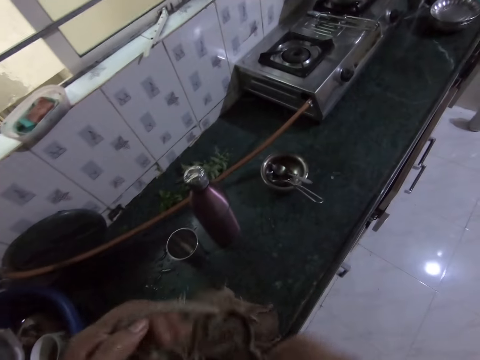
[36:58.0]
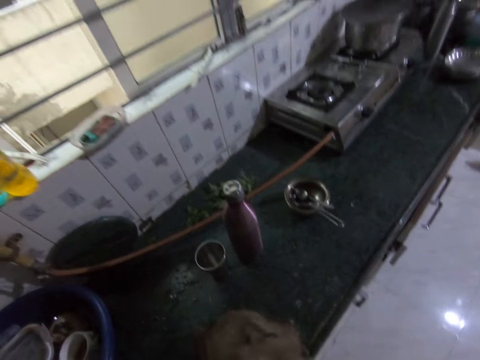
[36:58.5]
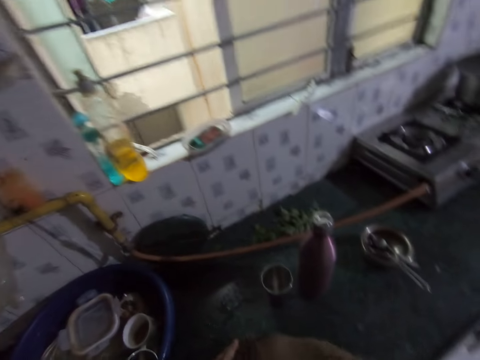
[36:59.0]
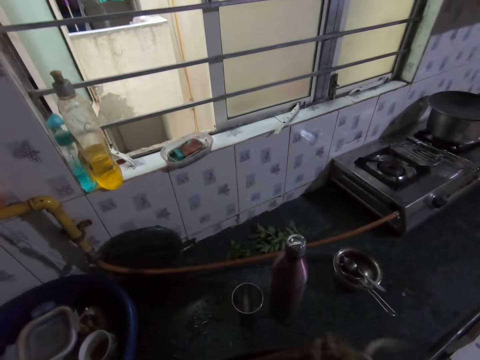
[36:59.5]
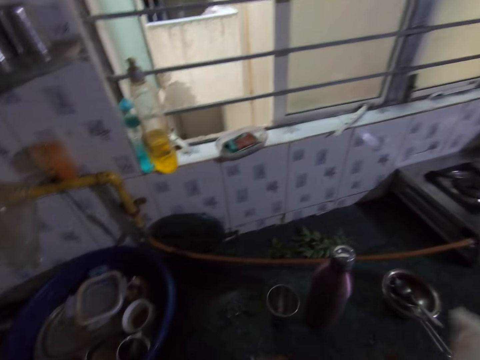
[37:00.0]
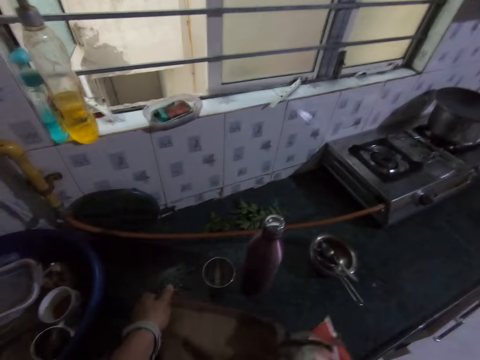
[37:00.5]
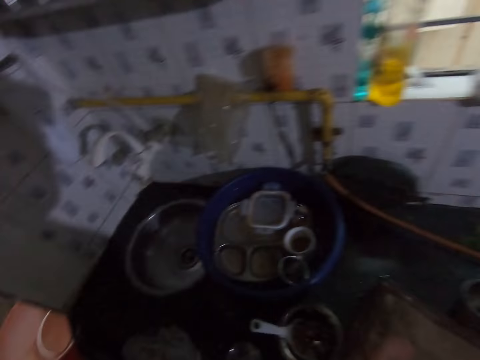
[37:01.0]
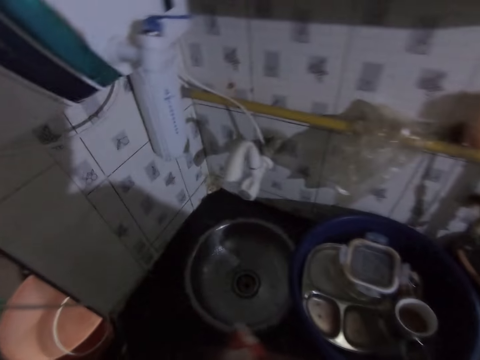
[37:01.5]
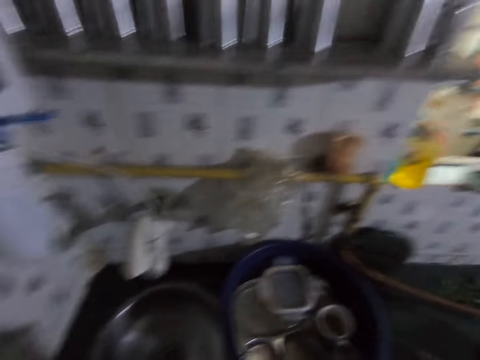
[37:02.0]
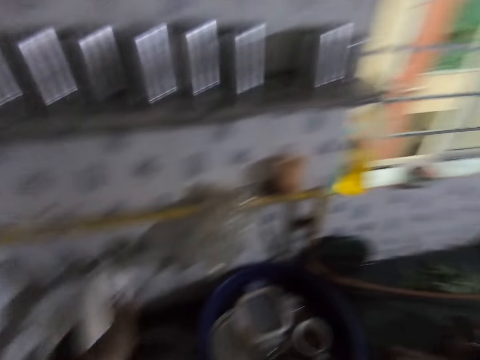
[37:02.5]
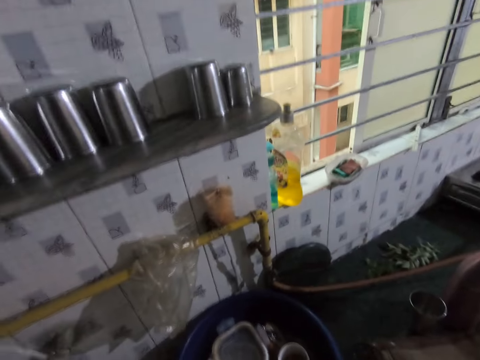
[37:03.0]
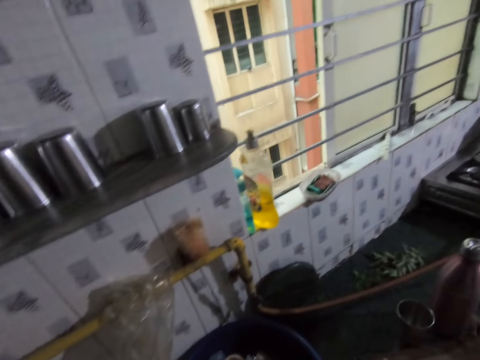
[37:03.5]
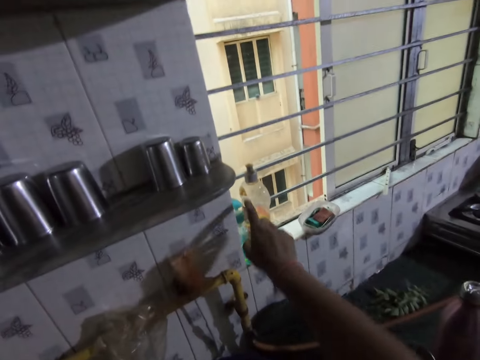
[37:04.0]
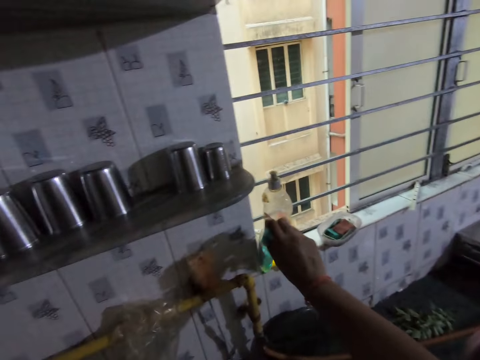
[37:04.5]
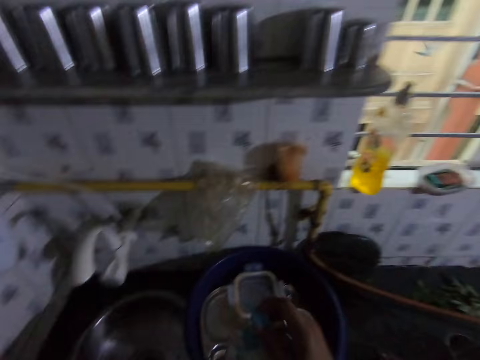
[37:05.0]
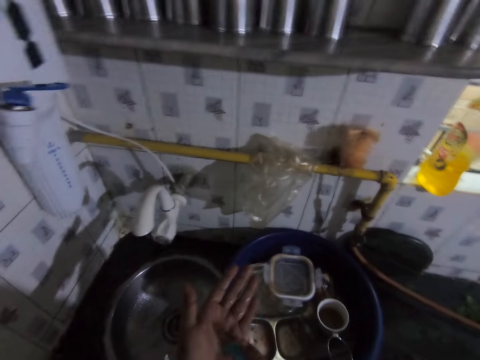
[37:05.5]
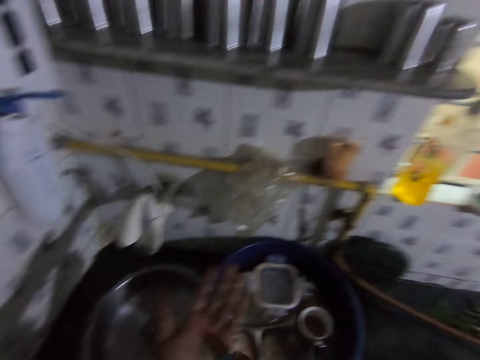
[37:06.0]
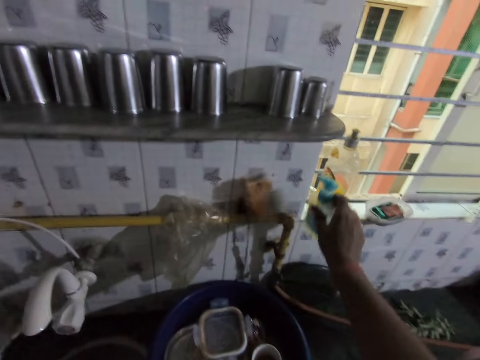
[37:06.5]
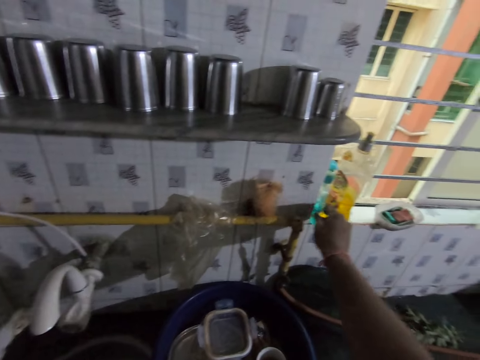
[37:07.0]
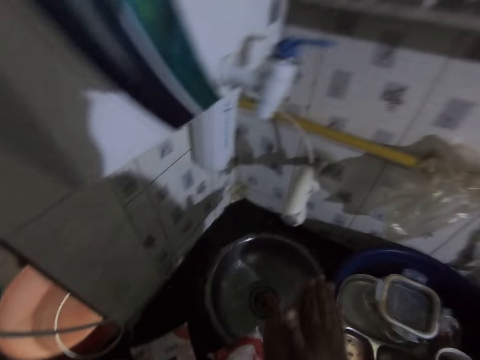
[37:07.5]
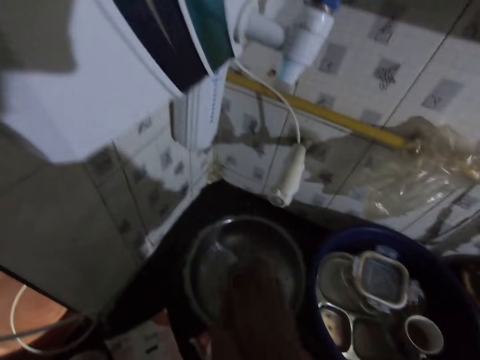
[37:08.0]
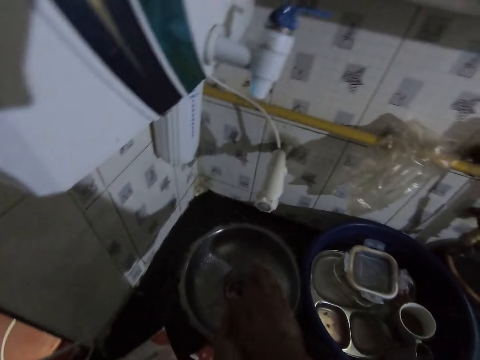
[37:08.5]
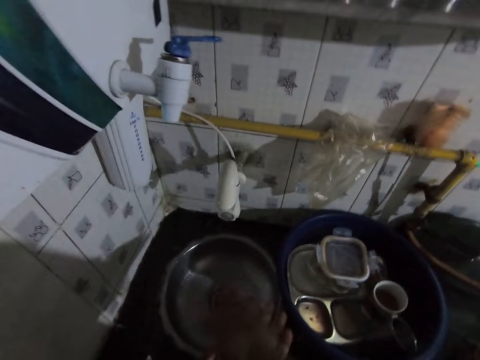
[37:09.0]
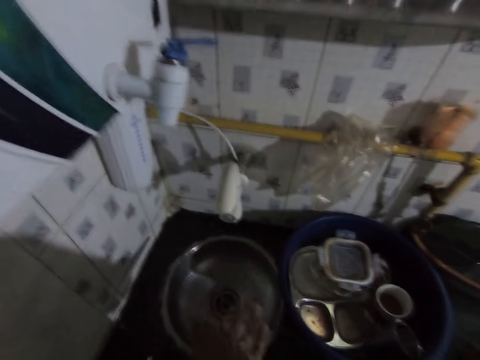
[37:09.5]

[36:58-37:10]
The camera wearer holds the bag on the kitchen counter with his left hand. He picks some pack of salt from the bag on the kitchen counter with his right hand. He drops the pack of salt on the kitchen counter with his right hand. He looks around. He picks a dishwasher soap from a window frame with his right hand. He puts some soap on his left hand from the dishwasher soap in his right hand. He drops the dishwasher soap on the window frame with his right hand. He washes both hands with the soap. He rubs the hands against each other.

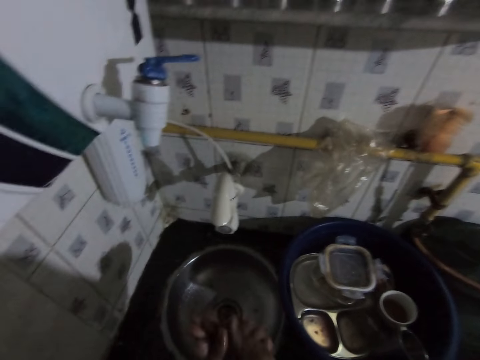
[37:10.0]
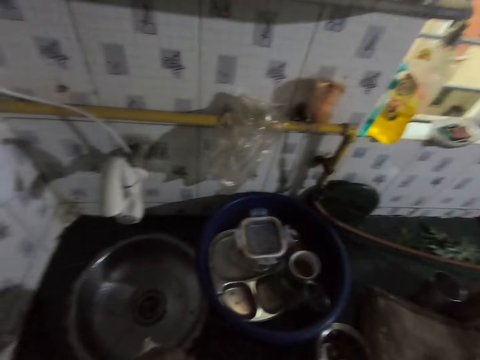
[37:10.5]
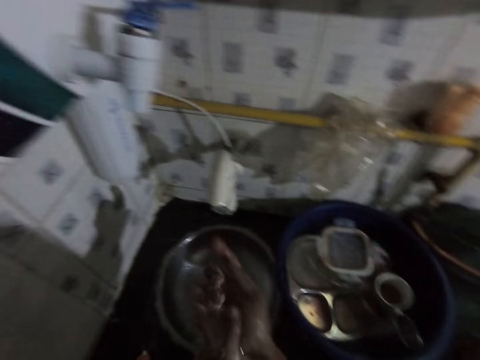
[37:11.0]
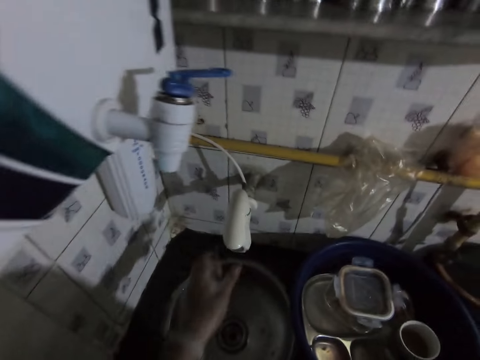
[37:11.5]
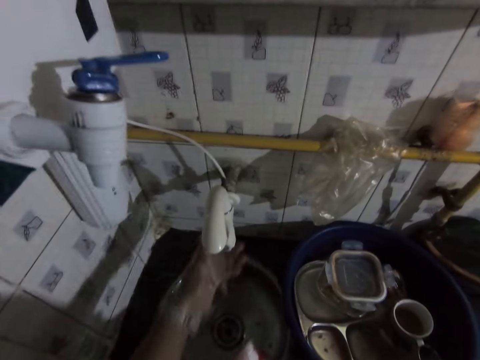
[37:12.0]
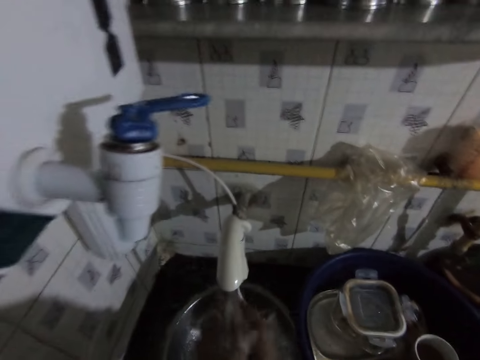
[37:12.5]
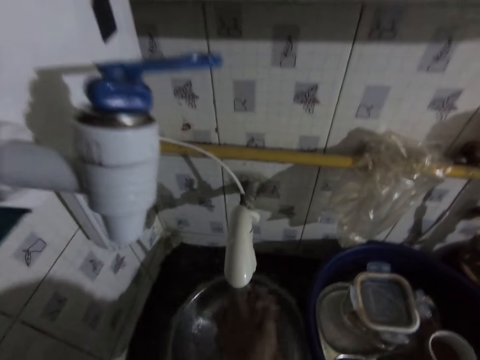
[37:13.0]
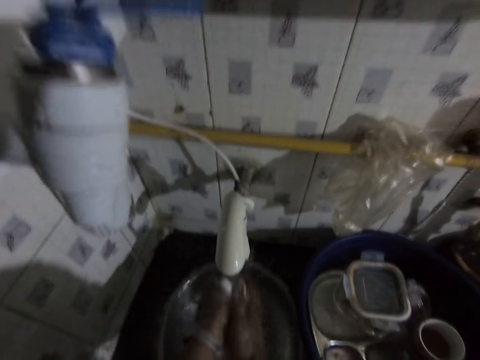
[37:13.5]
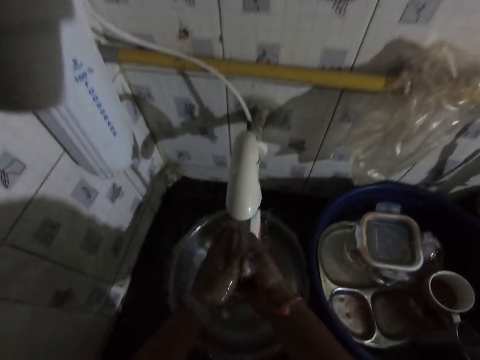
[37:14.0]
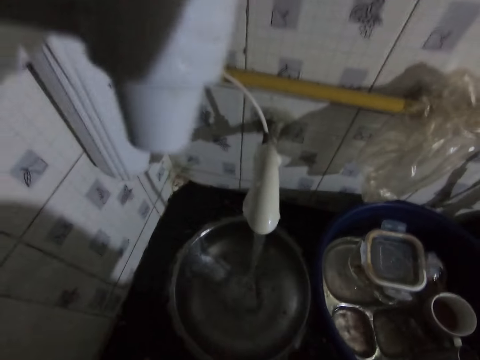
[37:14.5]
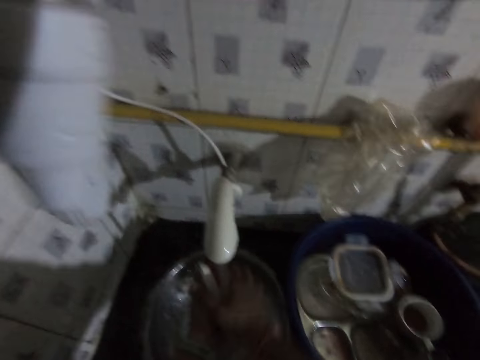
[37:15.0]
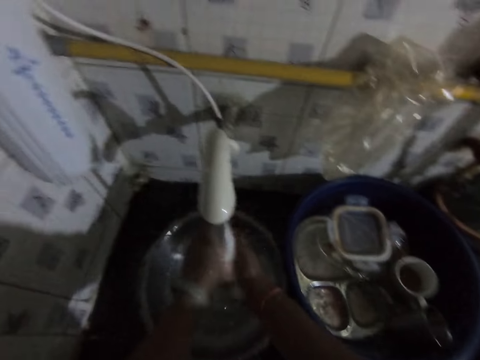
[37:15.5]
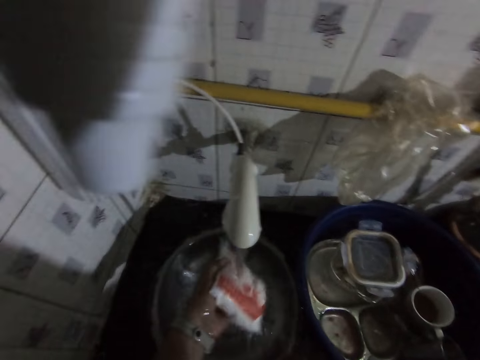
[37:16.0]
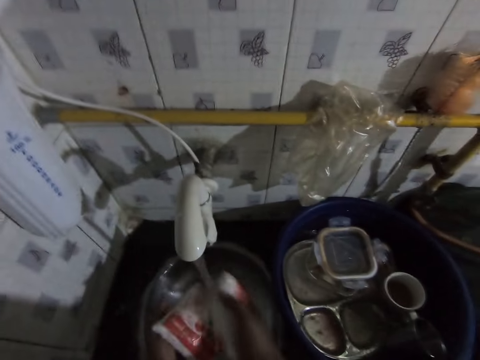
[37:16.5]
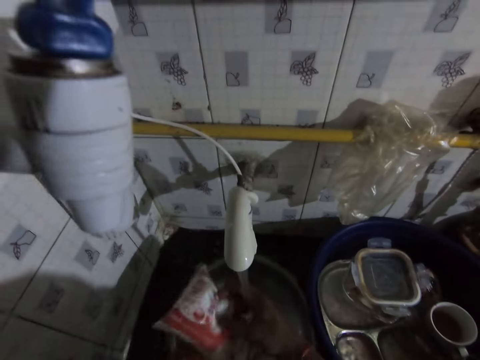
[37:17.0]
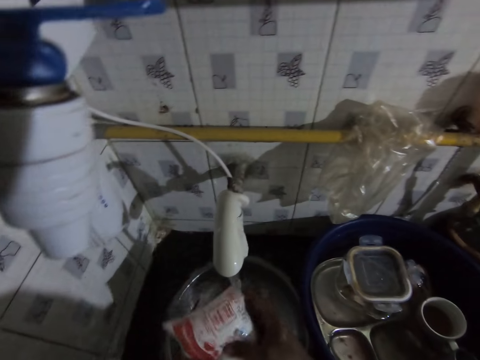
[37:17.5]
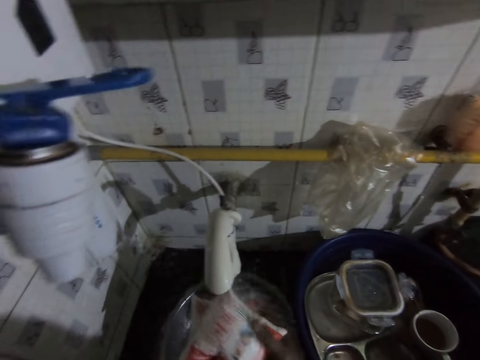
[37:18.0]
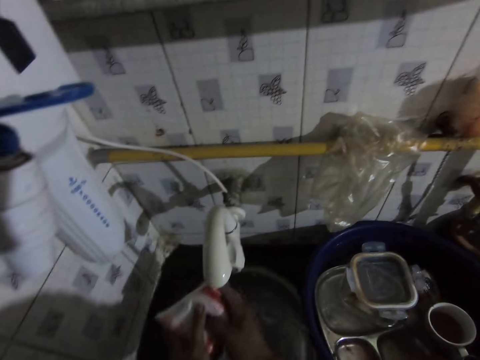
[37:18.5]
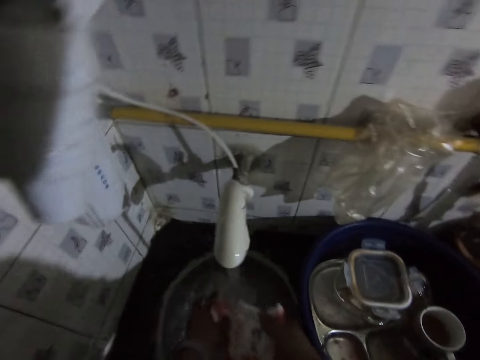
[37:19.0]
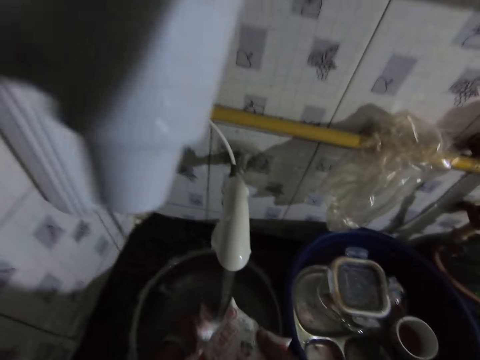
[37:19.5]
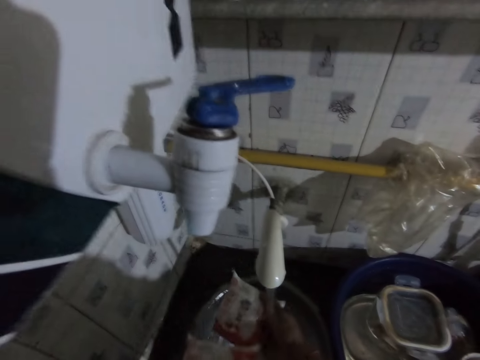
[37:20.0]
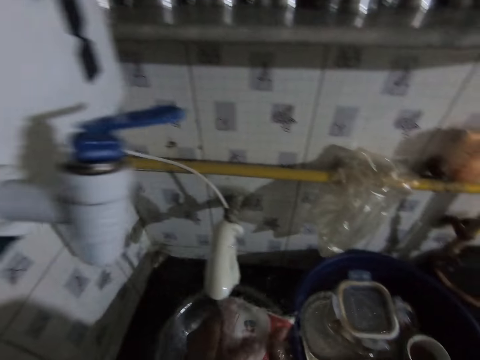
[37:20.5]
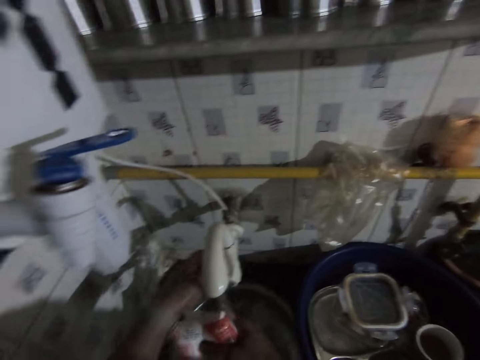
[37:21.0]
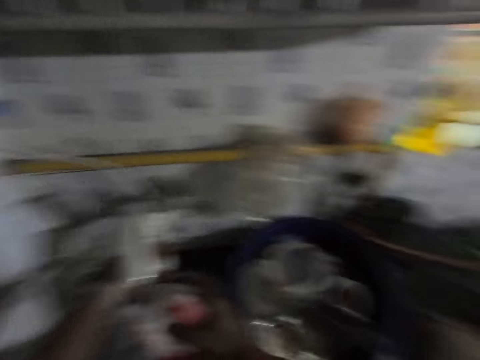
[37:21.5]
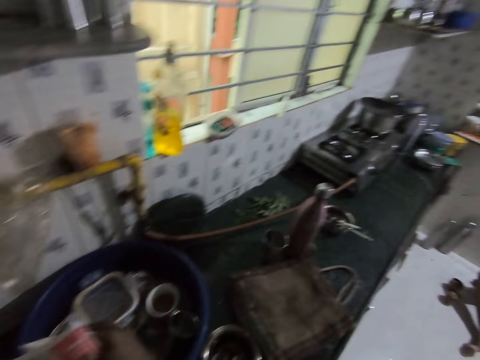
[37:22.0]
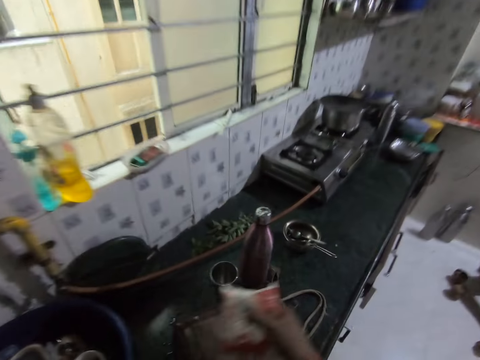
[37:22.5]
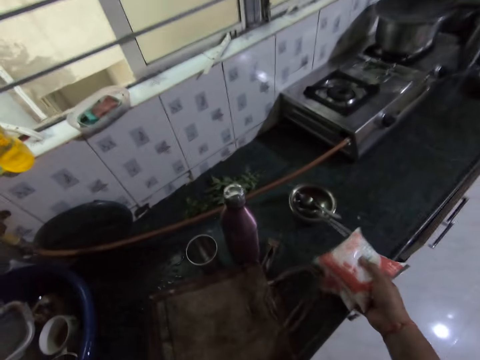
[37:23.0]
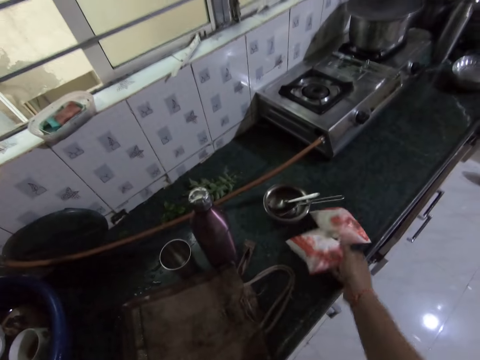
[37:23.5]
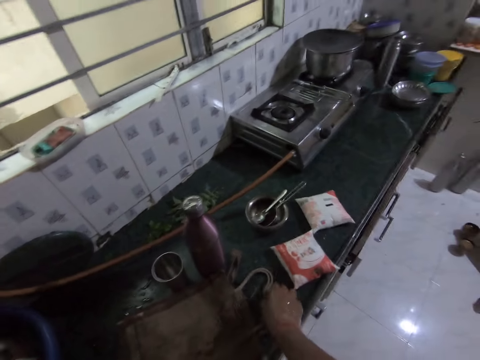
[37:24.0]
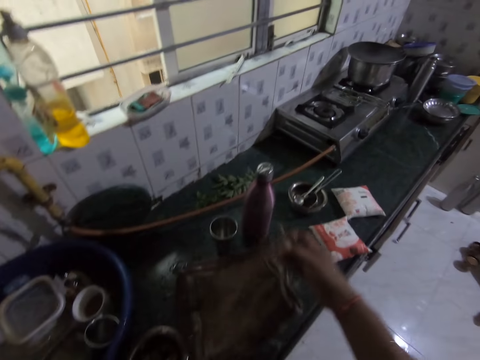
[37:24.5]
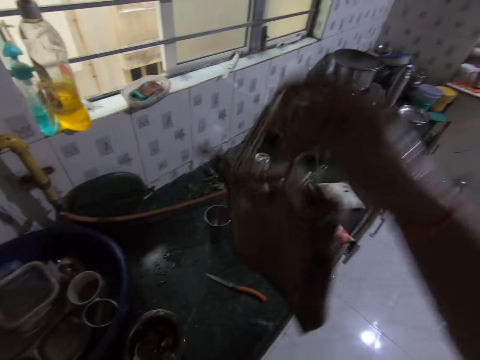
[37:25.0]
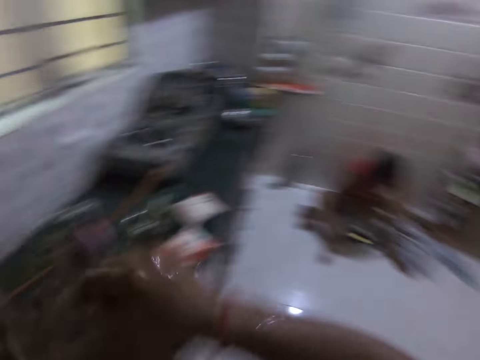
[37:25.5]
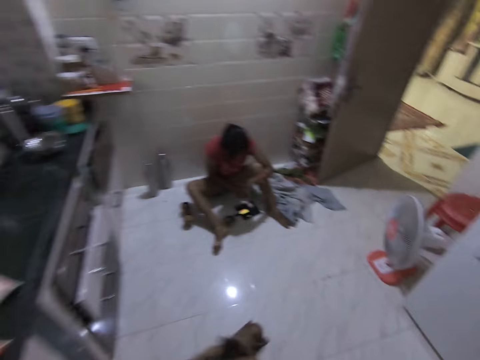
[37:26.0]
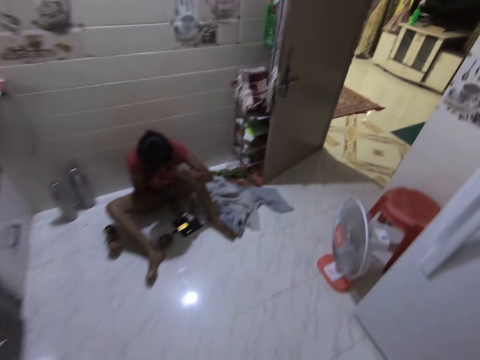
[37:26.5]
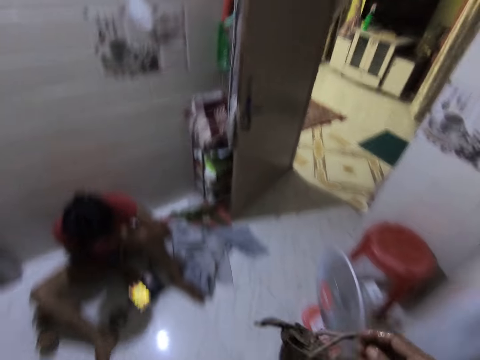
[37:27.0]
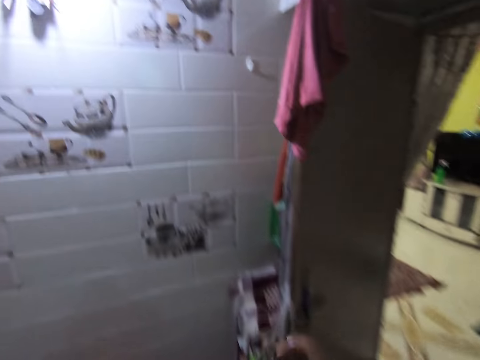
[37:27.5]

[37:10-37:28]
The camera wearer turns on the tap on the kitchen sink with his left hand. He picks the pack of salt from the kitchen counter with his right hand. He rinses the pack of salt with water from the tap on the kitchen sink with both hands. He drops the pack of salt on the kitchen counter with his right hand. He picks the pack of salt from the kitchen counter with his left hand. He rinses the pack of salt with water from the tap on the kitchen sink with both hands. He picks the pack of salt from the kitchen counter with his right hand. He rinses the packs of salt with water from the tap on the kitchen sink with both hands. He turns off the tap on the kitchen sink with his left hand. He drops the packs of salt on the kitchen counter with his right hand. He picks the bag from the kitchen counter with his right hand. He walks towards a wall in the kitchen. He walks around.
